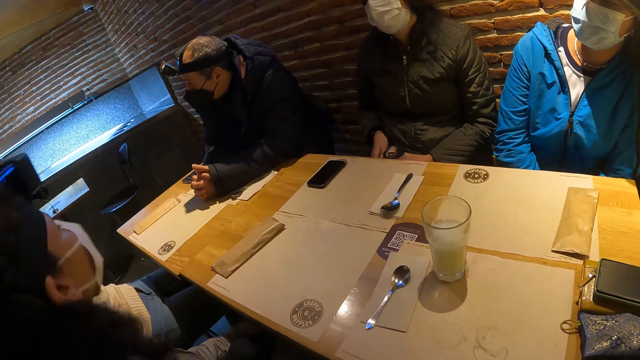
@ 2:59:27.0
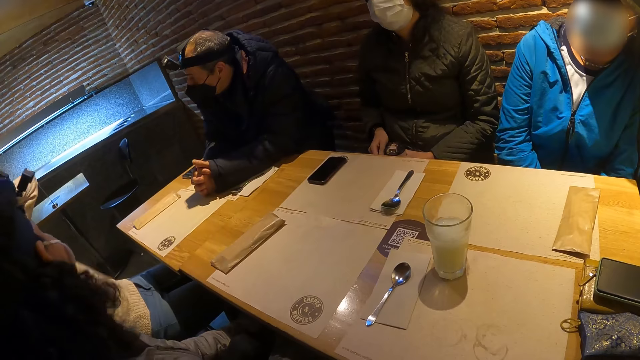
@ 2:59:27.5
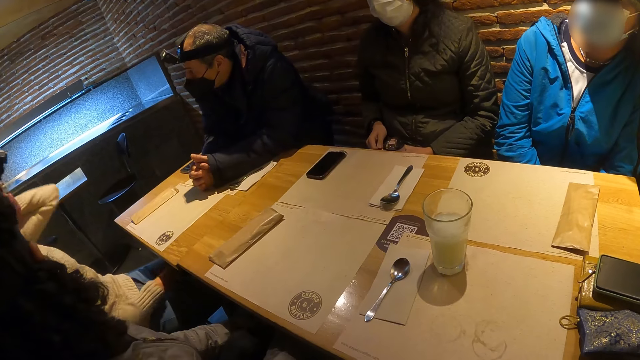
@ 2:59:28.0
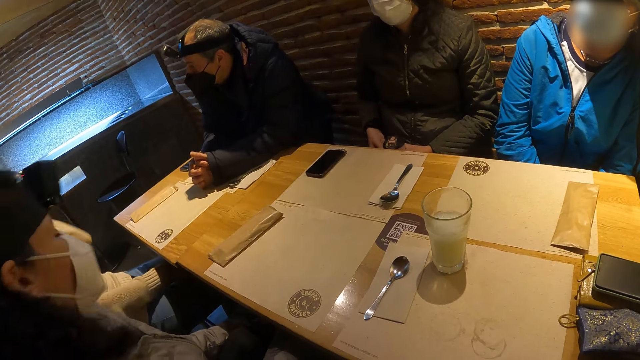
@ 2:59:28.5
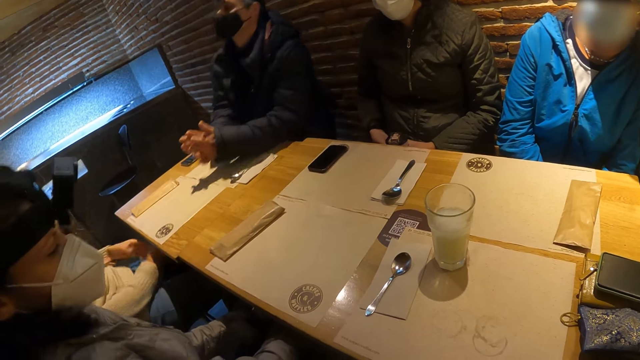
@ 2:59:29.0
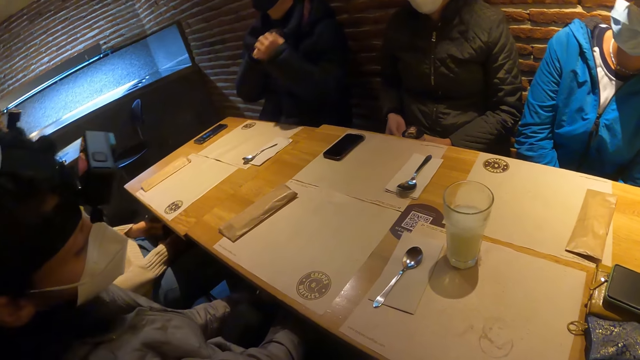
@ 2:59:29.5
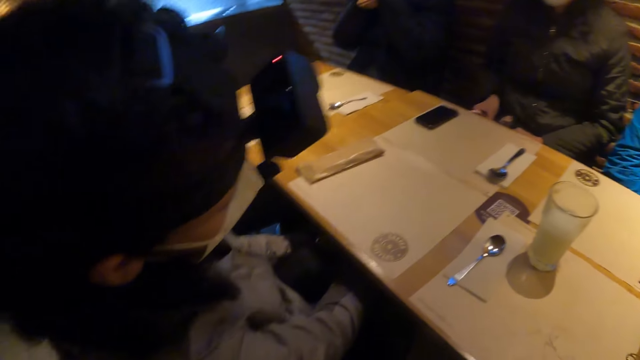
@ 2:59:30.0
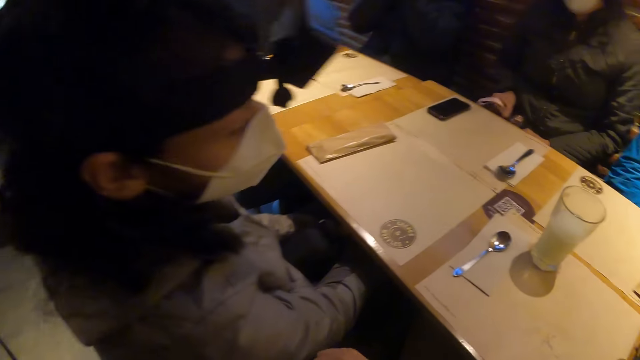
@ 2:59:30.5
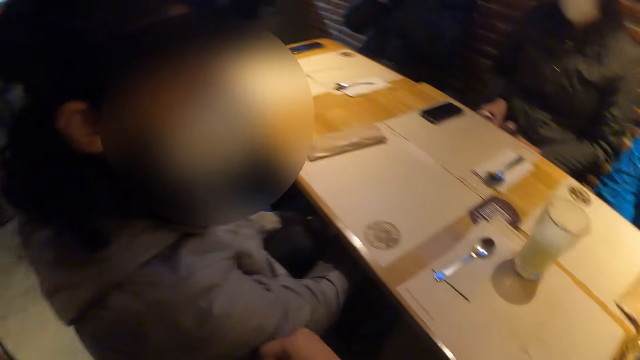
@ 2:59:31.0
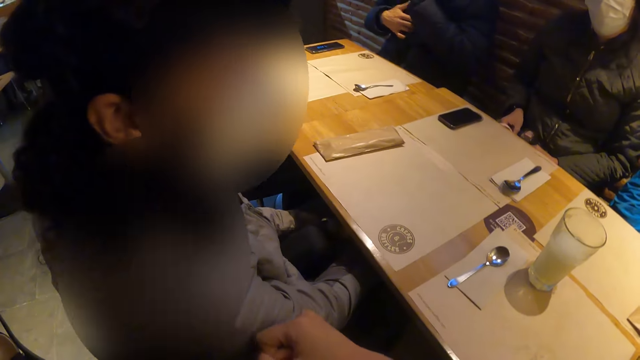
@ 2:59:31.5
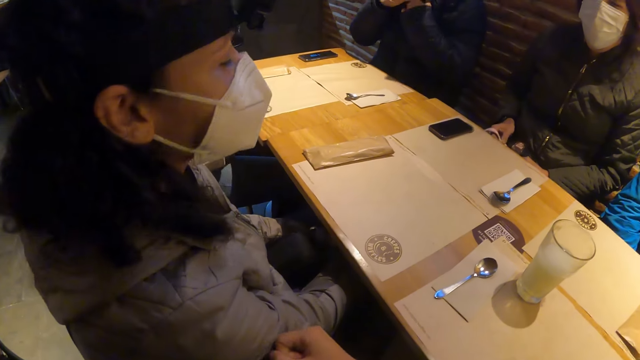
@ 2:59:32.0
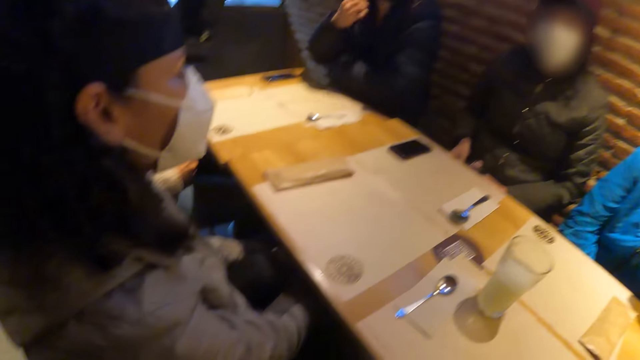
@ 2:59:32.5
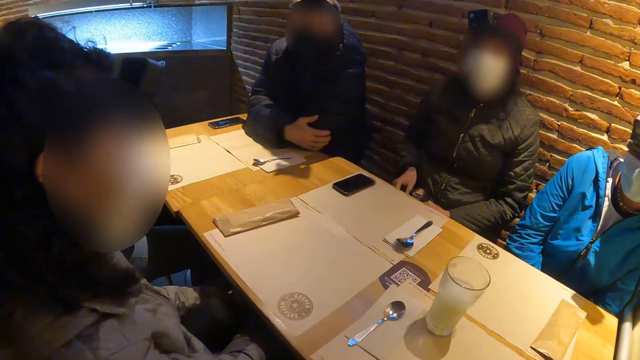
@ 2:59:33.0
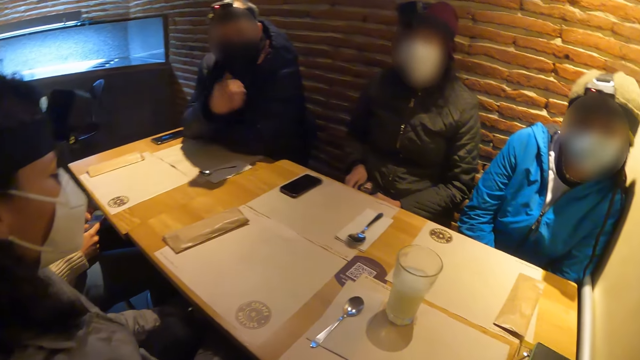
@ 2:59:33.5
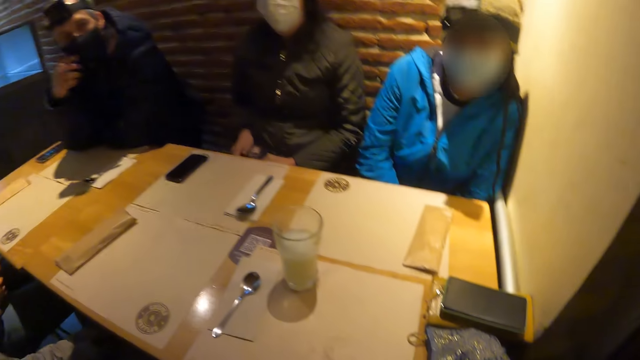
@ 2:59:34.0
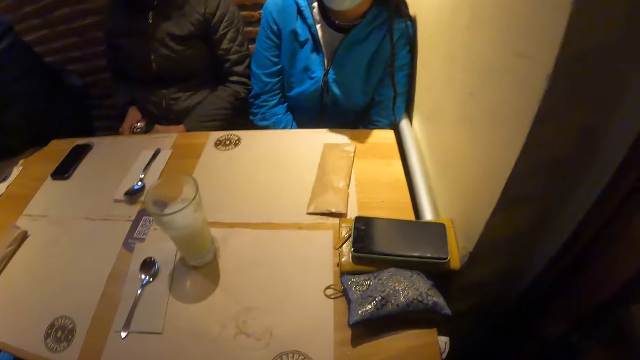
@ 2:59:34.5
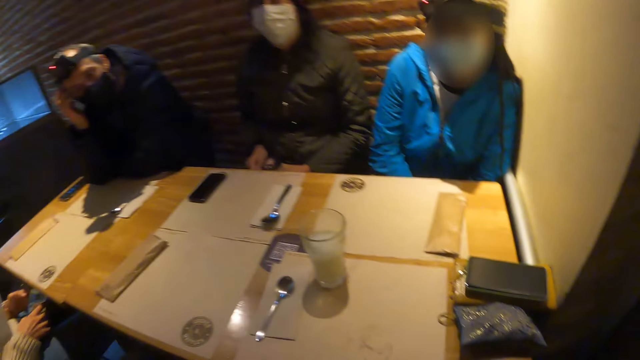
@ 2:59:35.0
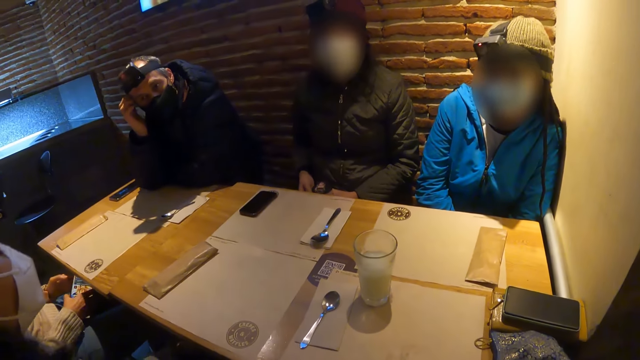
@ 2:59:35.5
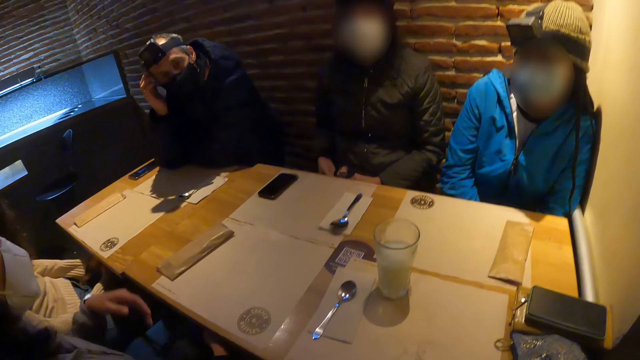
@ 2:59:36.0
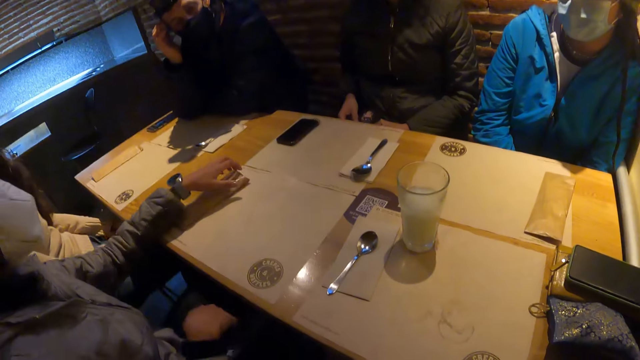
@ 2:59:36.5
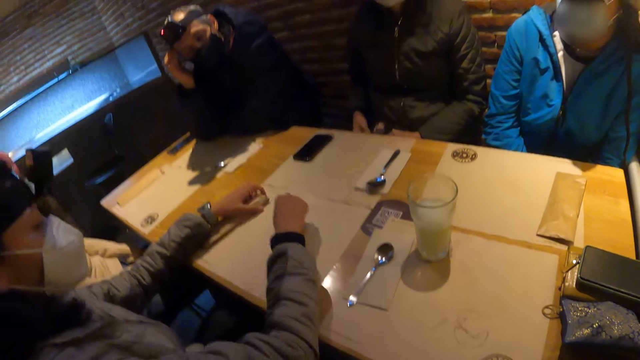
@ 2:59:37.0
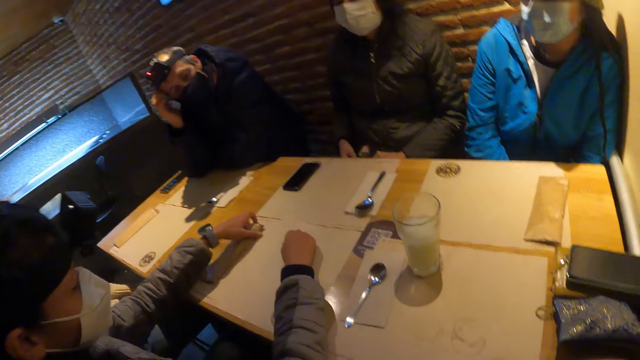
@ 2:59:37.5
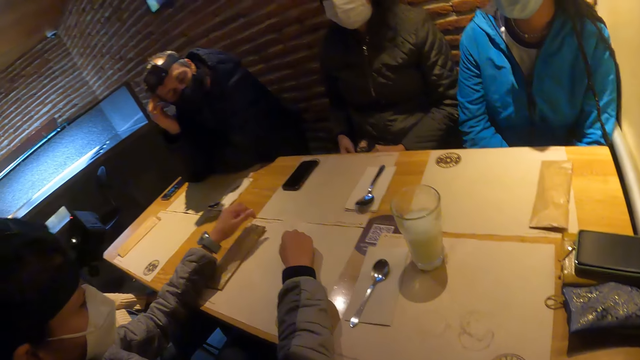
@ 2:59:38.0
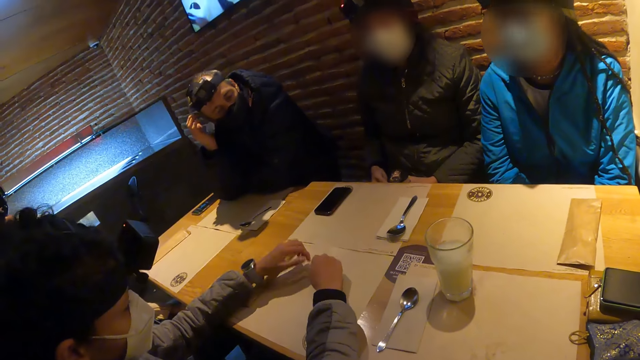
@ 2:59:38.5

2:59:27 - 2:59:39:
A person looks at another person. The camera wearer stares around. They interact with a woman. The other person operates a phone. The first person puts their hands on the table.

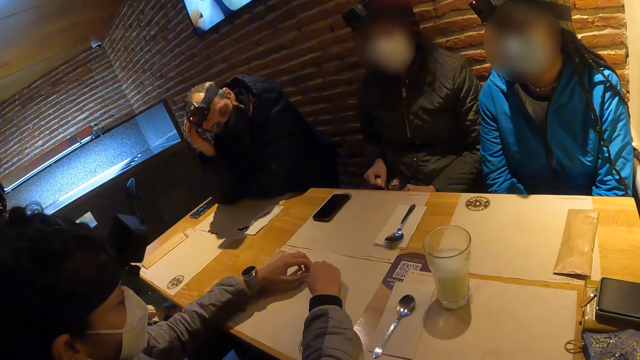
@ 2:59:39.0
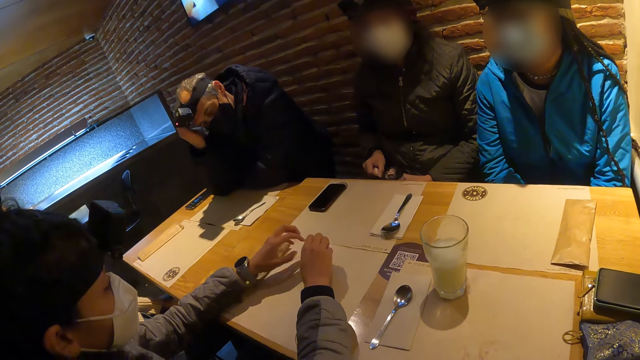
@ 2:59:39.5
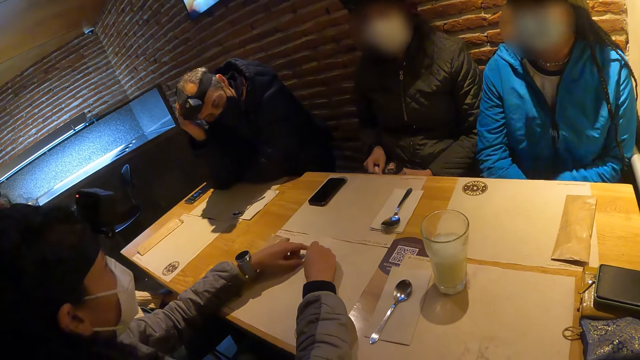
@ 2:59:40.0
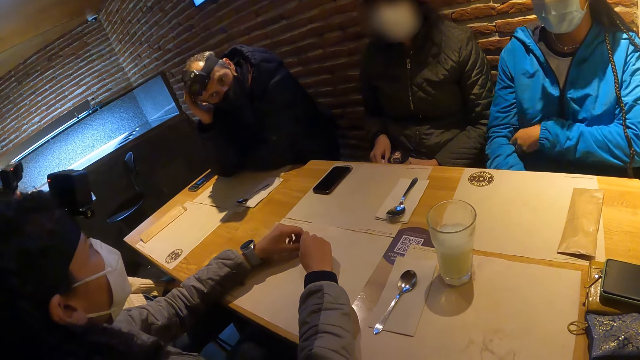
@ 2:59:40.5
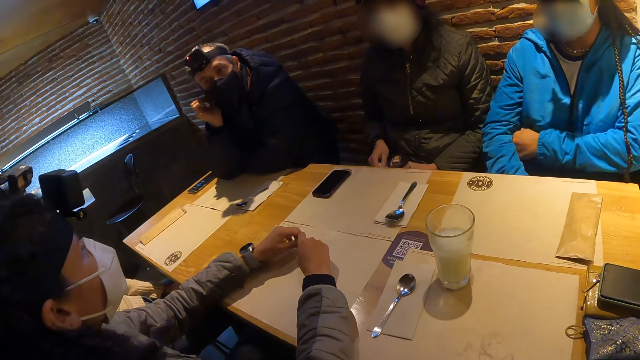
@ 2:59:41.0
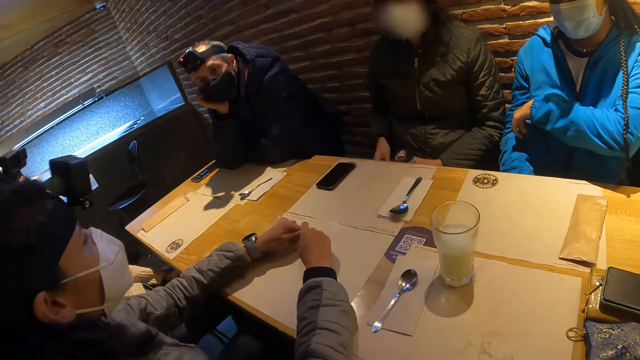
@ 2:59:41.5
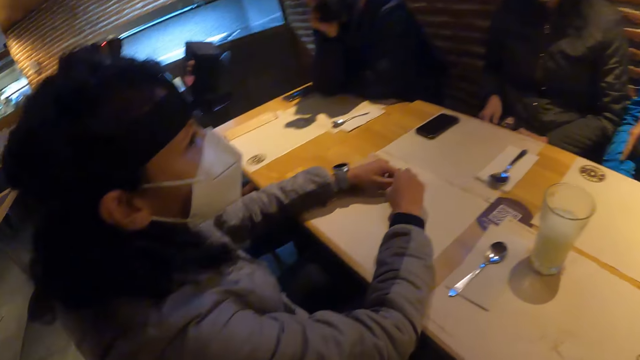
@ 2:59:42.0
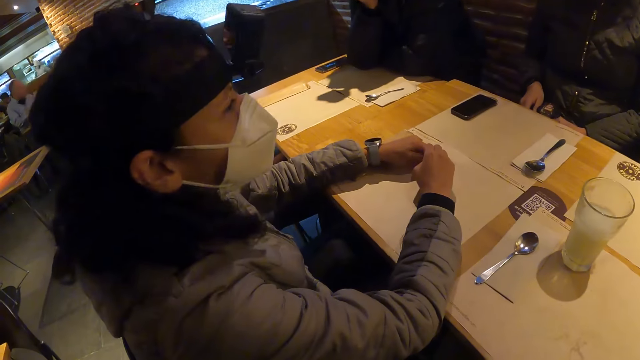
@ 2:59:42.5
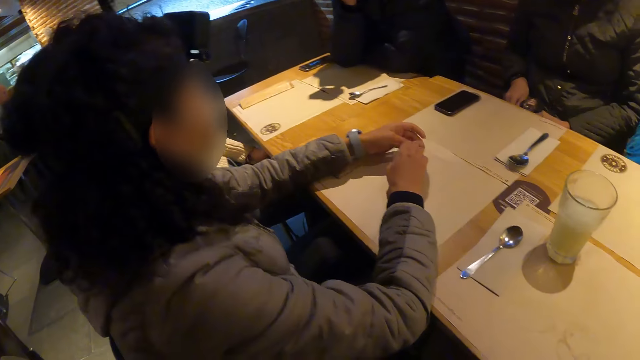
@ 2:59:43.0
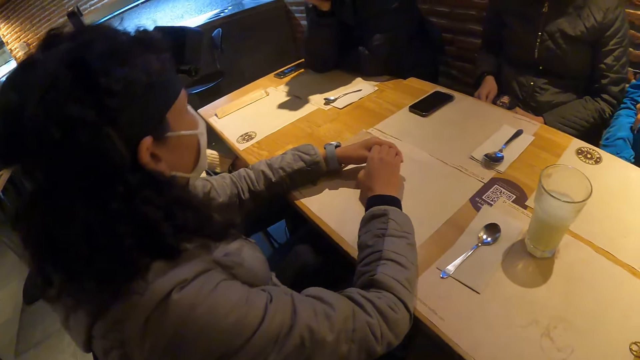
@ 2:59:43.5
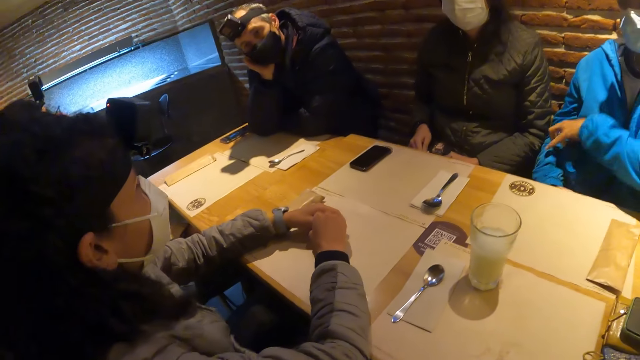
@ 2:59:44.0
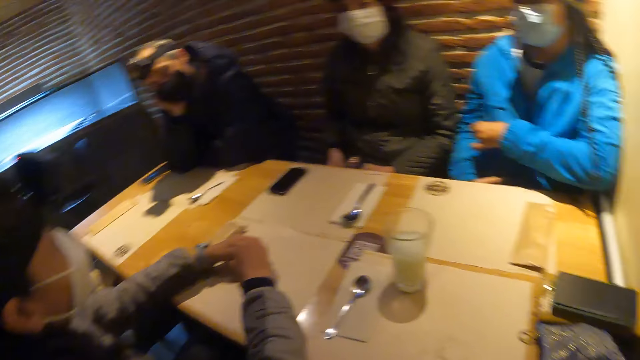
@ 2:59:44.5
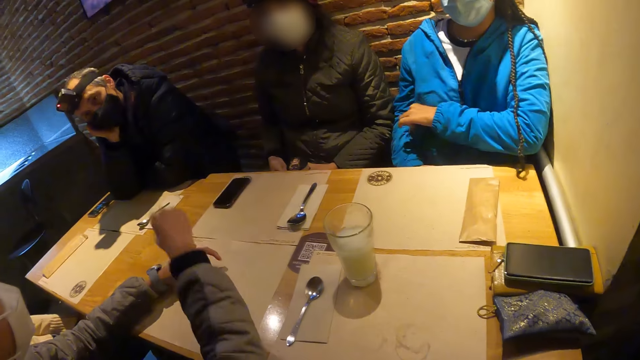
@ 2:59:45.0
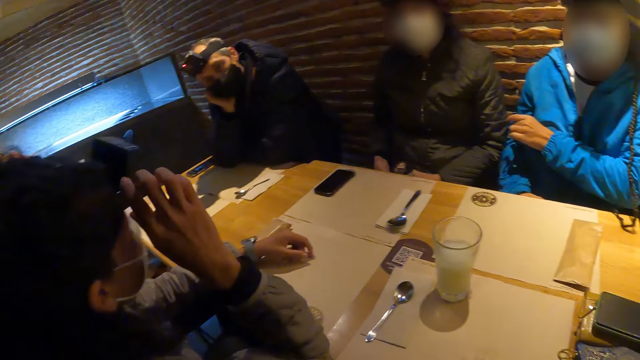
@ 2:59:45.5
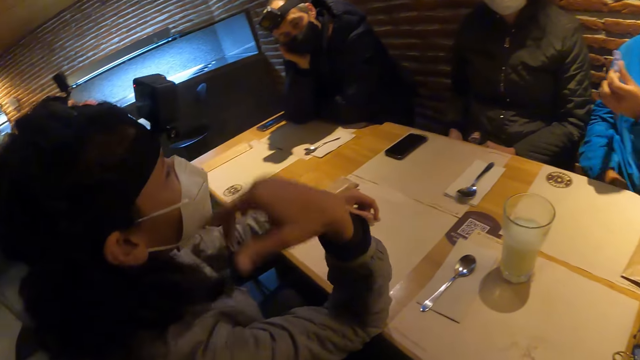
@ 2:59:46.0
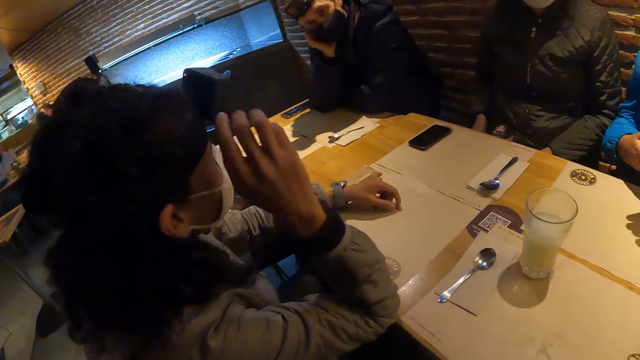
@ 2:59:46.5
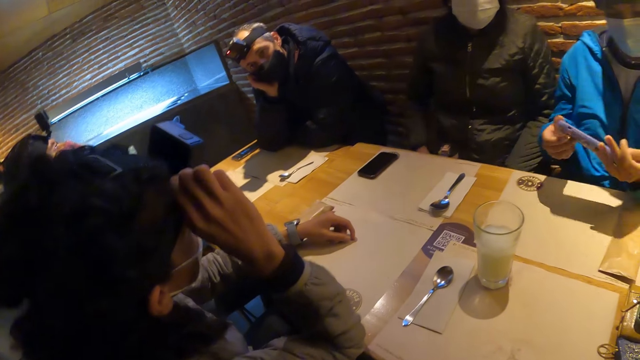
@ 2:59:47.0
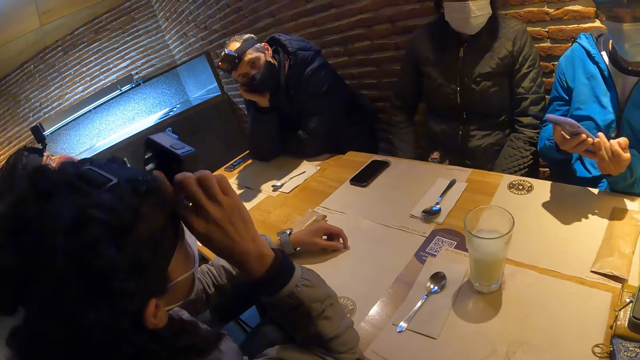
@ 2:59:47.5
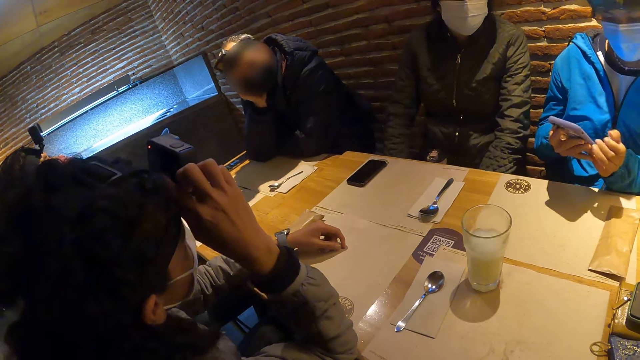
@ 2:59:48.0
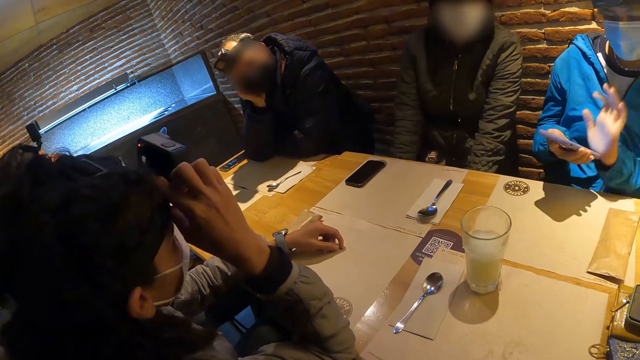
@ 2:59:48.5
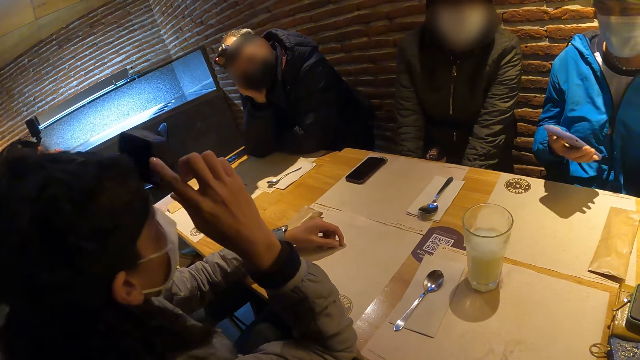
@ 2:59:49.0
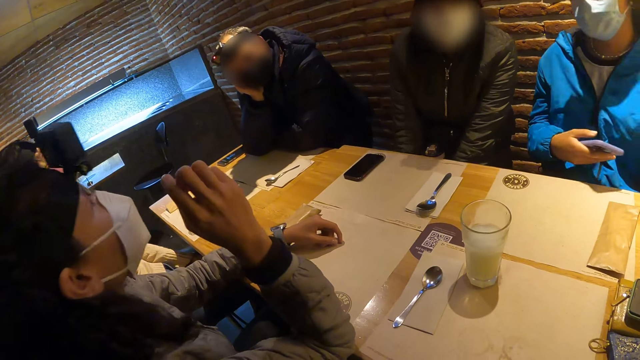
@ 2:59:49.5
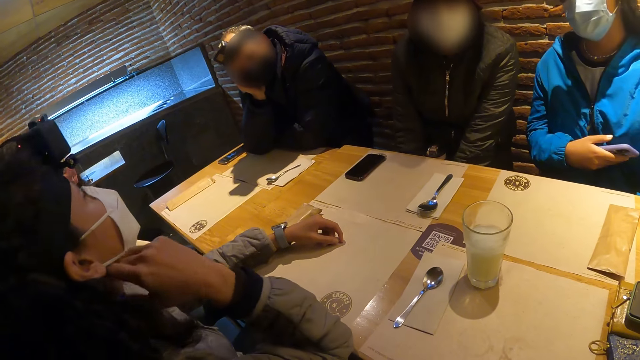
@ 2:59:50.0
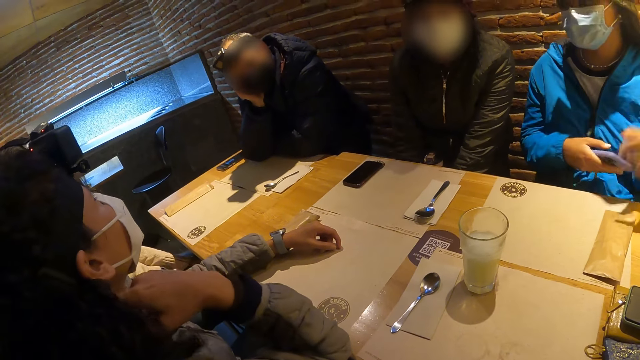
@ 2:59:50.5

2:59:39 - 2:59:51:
A man touches the camera on his head with his right hand. A woman interacts with another woman. The camera wearer stares around. The first woman touches the camera on her head with her right hand. The other woman removes a phone from her pocket with her left hand and holds the phone with both hands. The first woman adjusts the camera on her head with her right hand. She grabs the camera with her right hand. The other woman operates the phone with her right hand. She interacts with the first woman.
